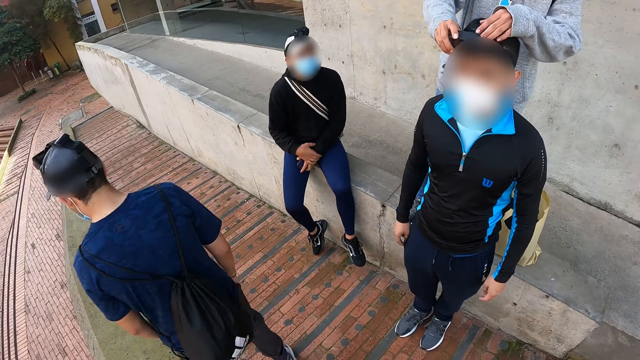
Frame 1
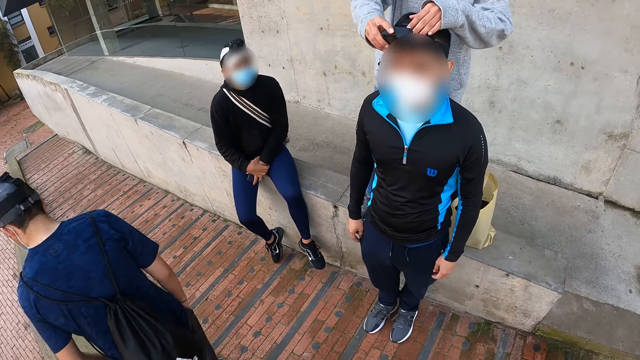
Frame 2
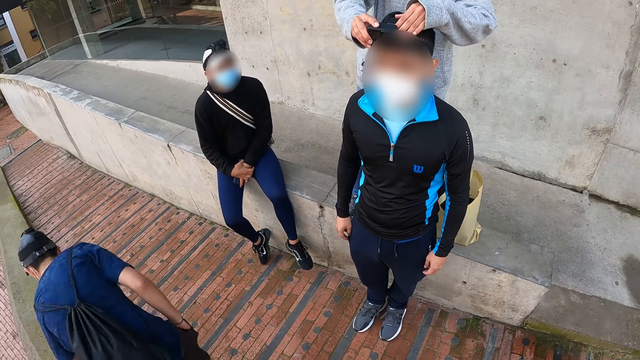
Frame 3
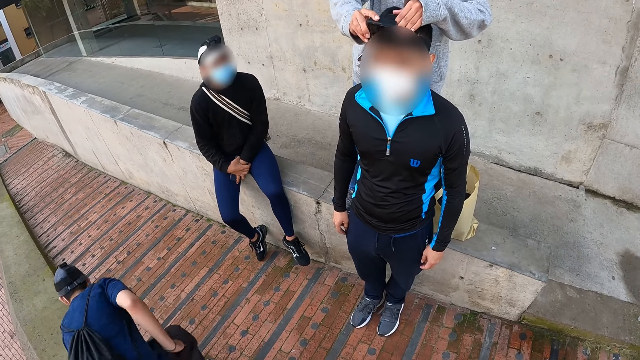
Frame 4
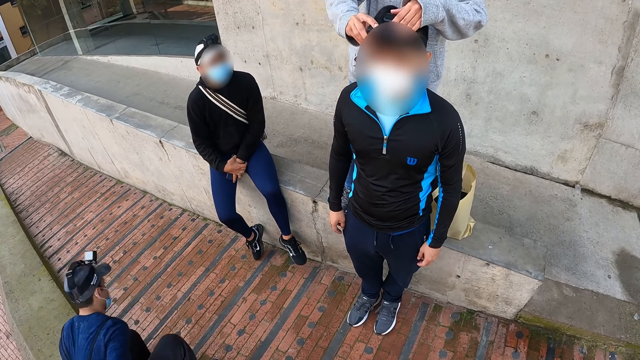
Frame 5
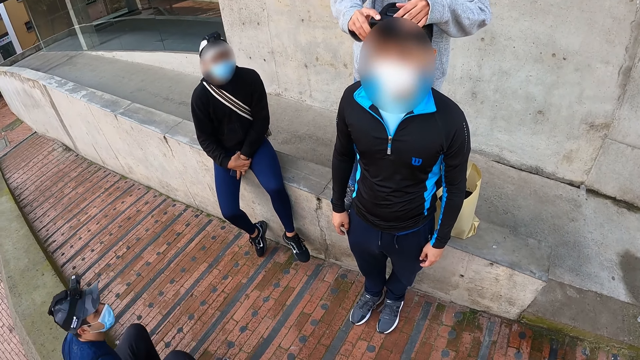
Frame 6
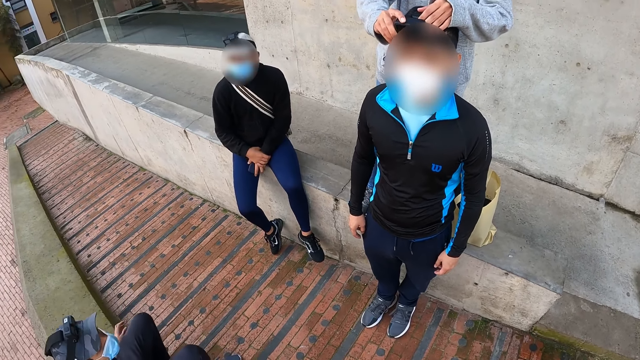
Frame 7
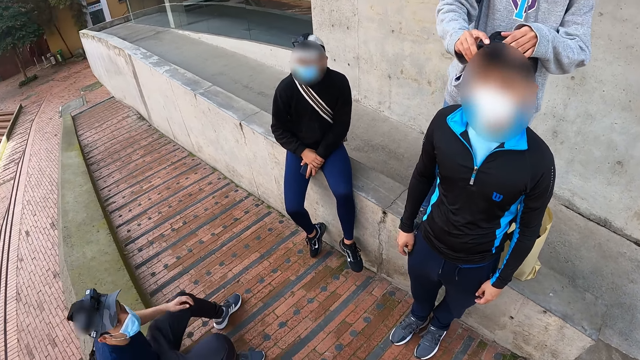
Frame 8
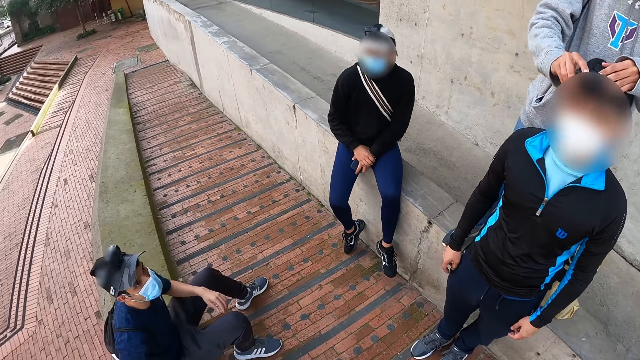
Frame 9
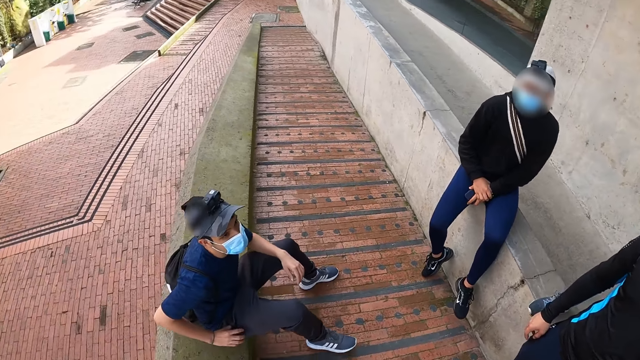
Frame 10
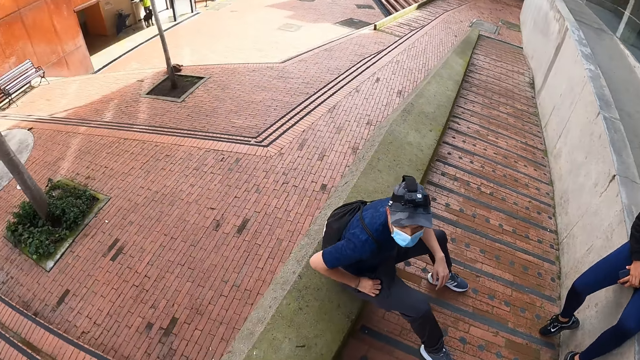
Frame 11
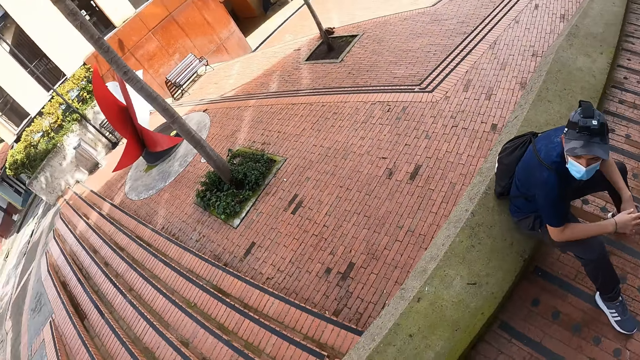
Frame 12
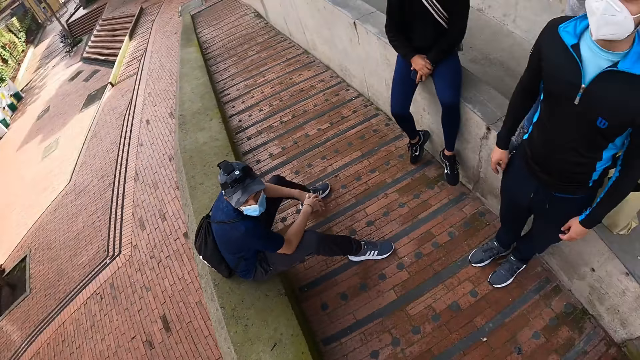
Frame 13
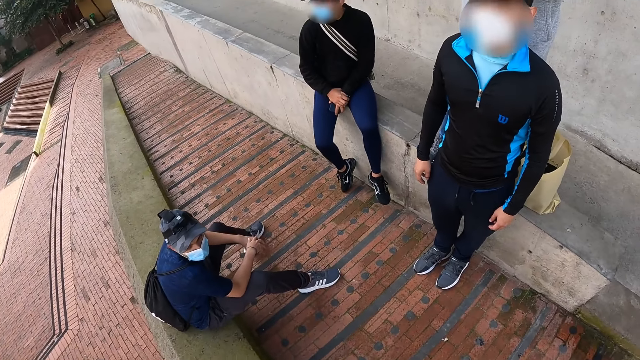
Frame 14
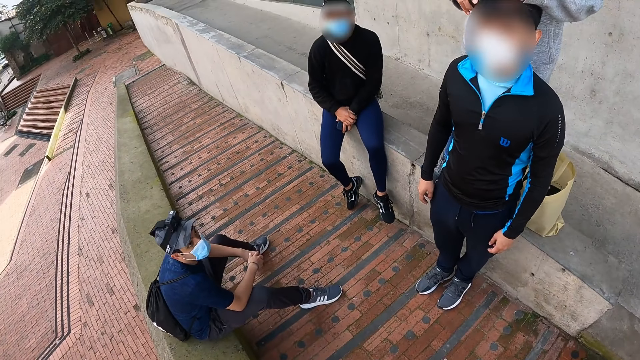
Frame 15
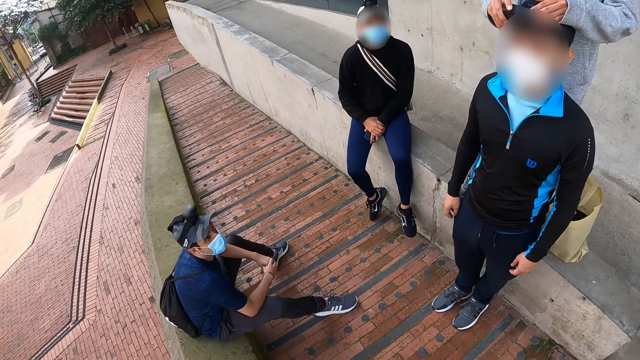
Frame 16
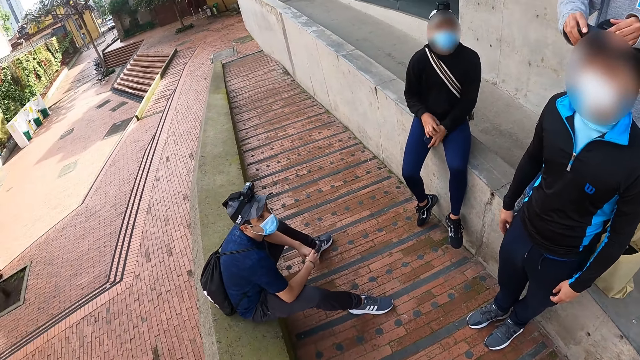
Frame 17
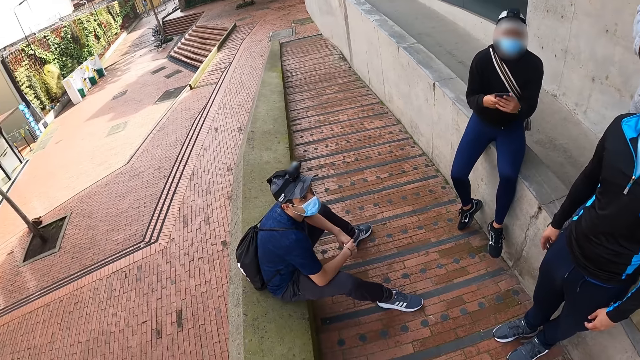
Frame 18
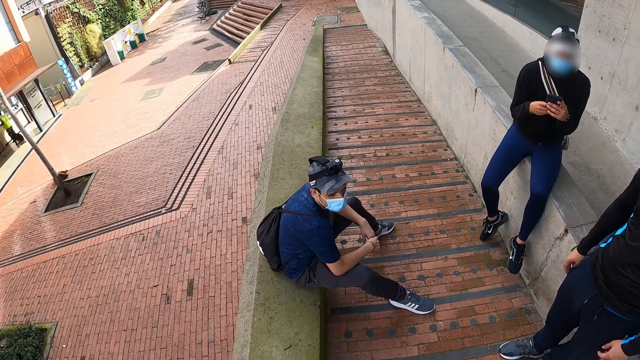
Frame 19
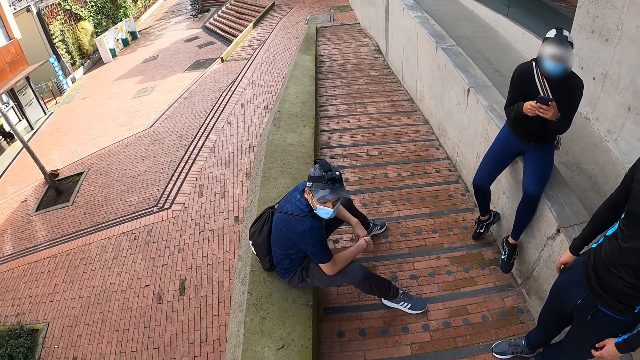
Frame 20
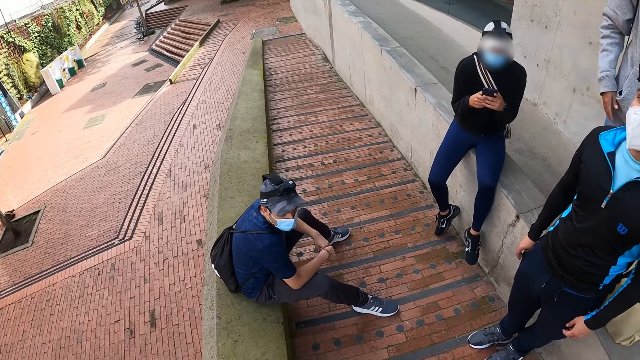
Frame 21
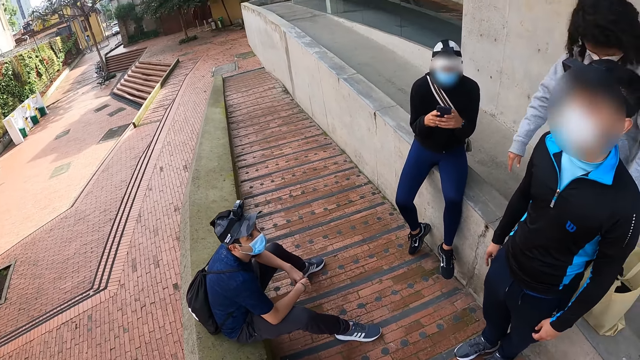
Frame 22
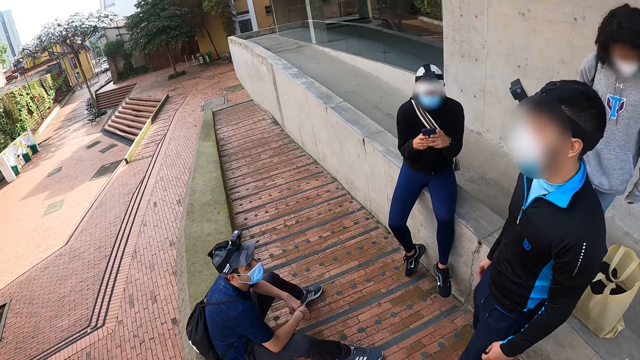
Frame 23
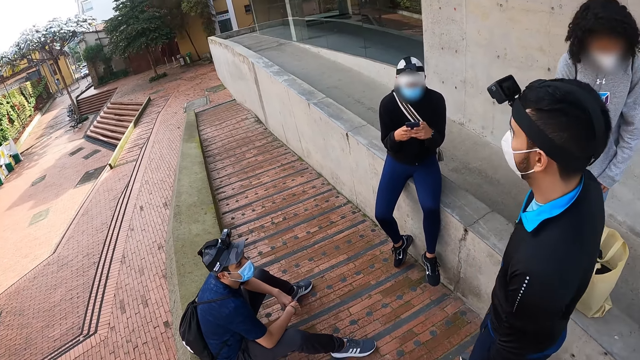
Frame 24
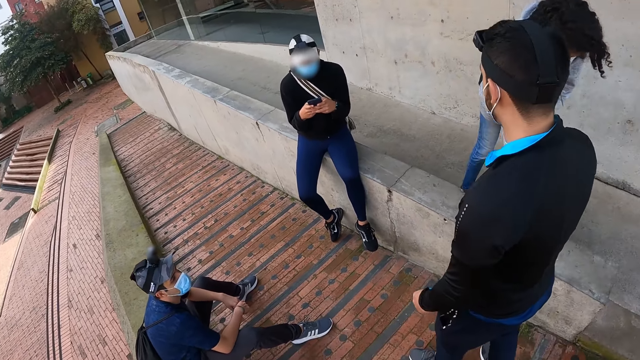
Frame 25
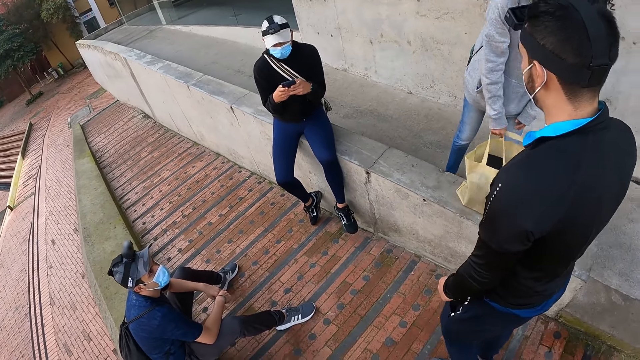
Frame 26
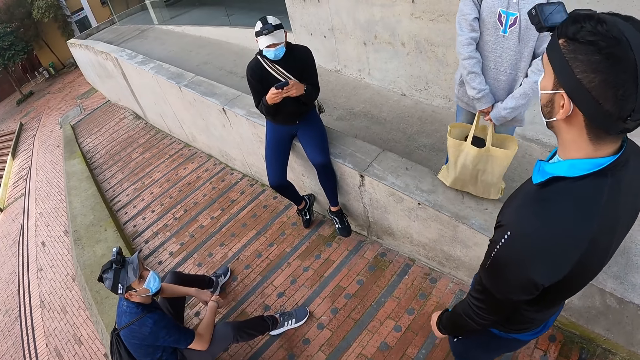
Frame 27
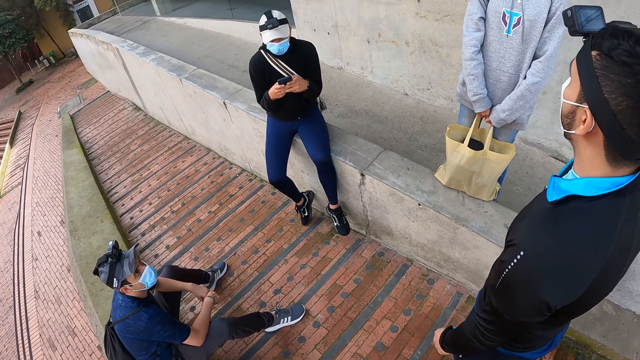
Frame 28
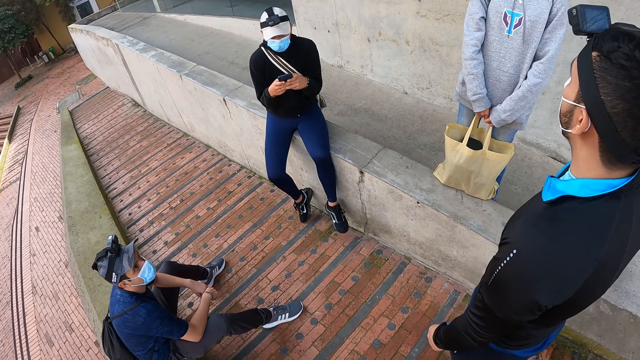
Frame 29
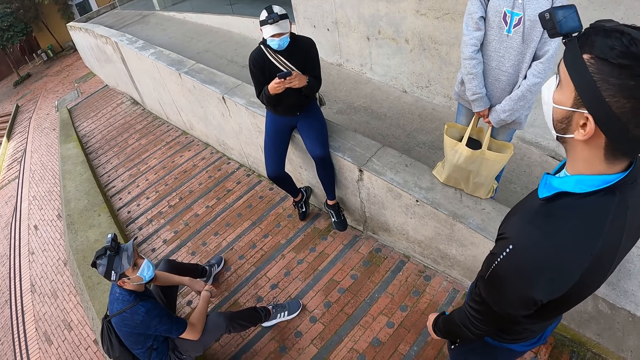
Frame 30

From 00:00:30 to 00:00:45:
A woman adjusts the camera on a man's head. Another man sits on a concrete block by the pavement. Another man operates a phone with both hands. The woman steps down from the concrete block by the pavement. The woman picks up a container bag on the concrete block with her right hand. She holds the container bag with both hands.

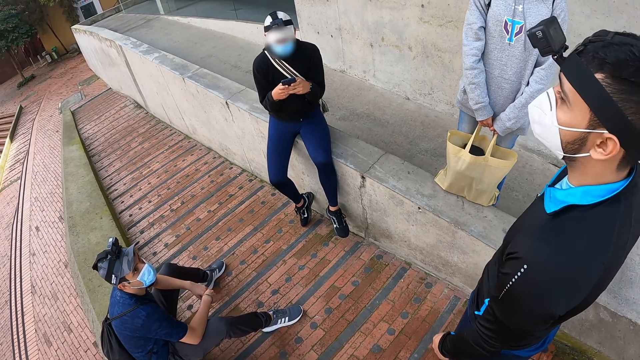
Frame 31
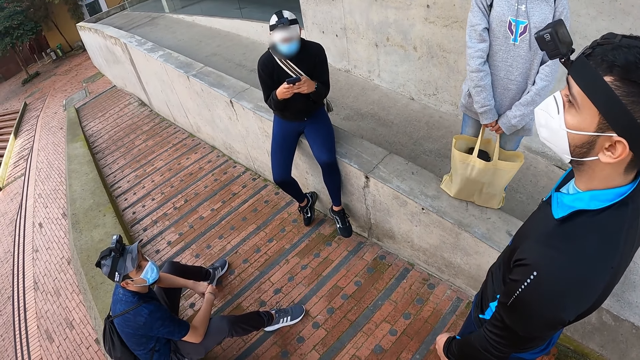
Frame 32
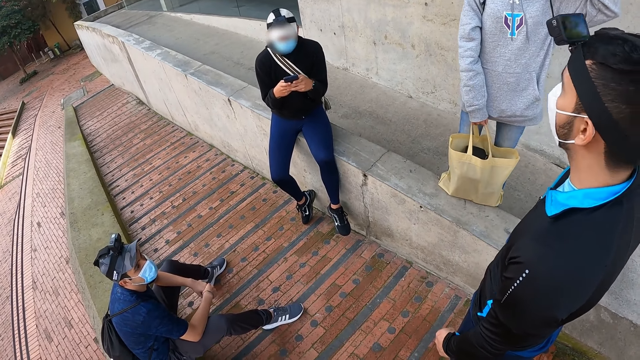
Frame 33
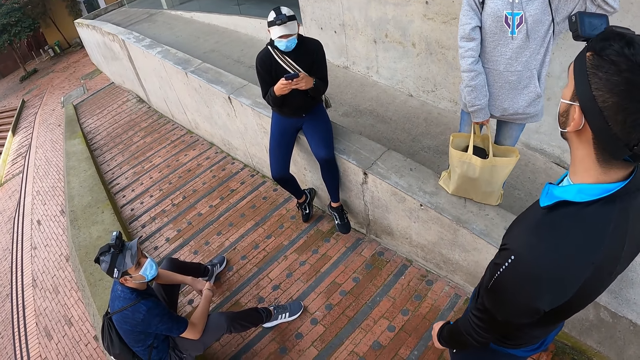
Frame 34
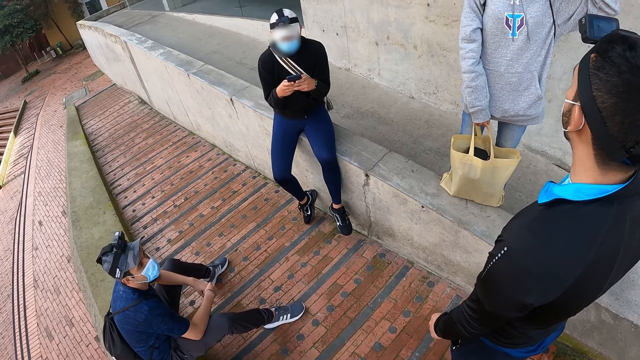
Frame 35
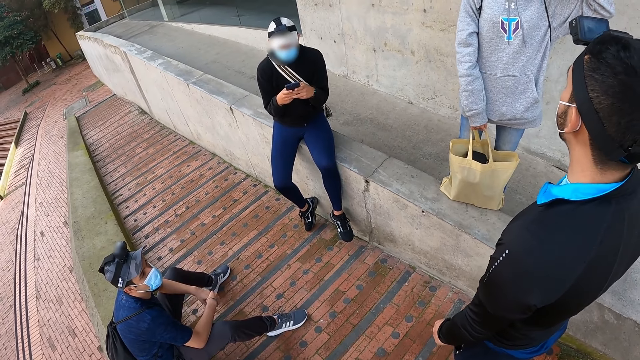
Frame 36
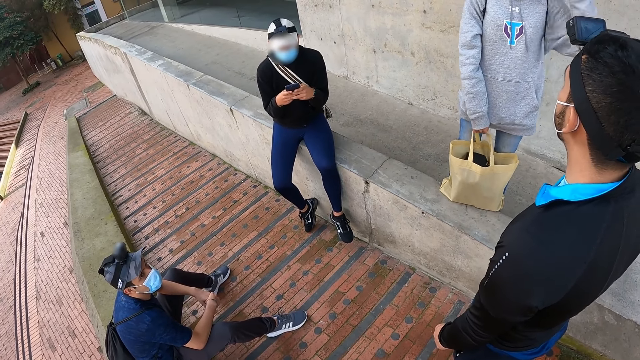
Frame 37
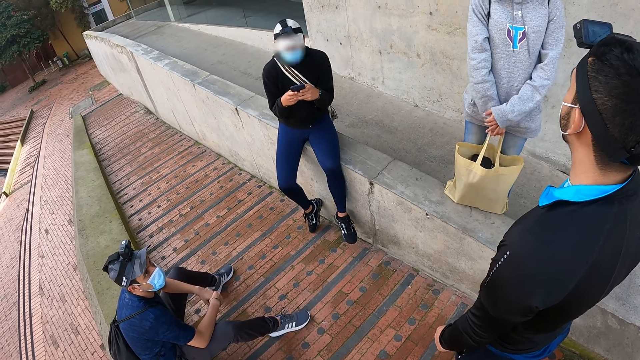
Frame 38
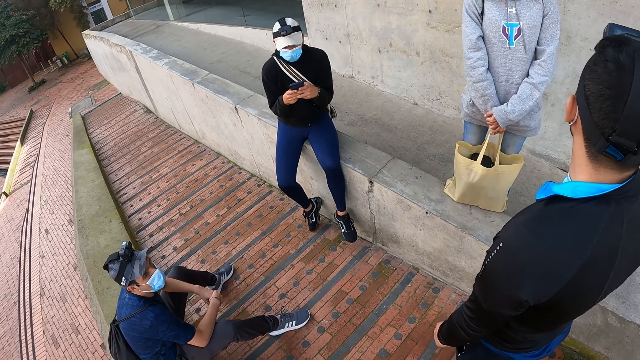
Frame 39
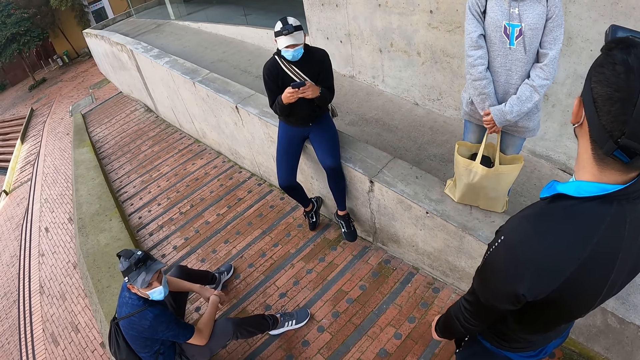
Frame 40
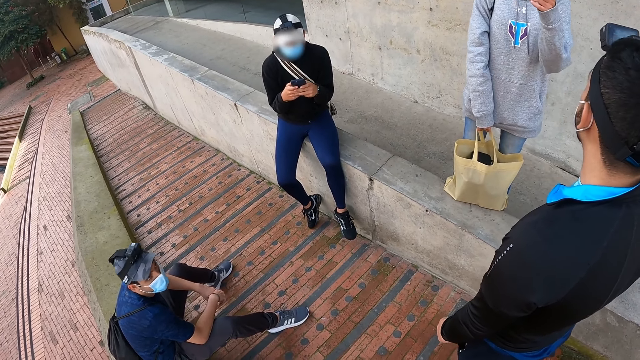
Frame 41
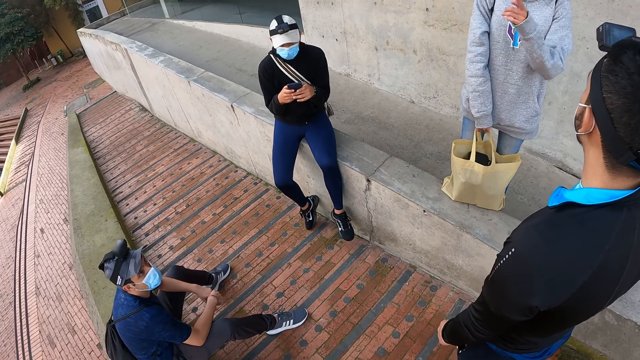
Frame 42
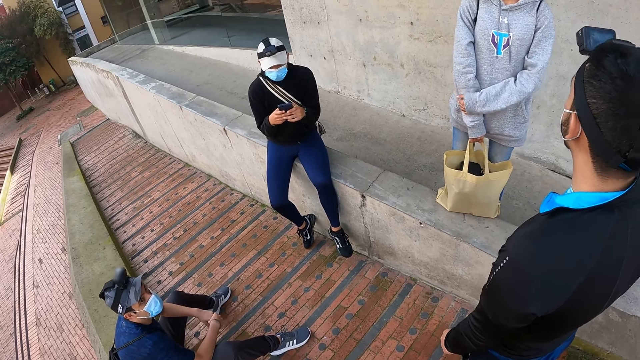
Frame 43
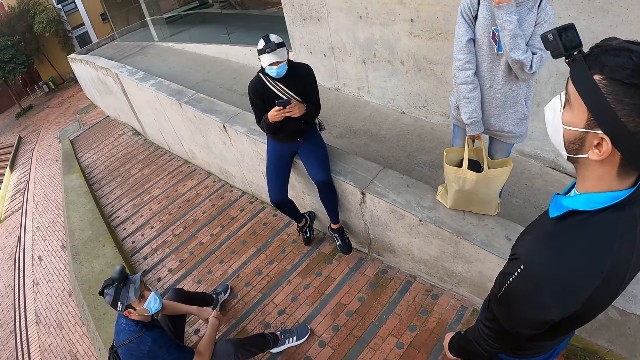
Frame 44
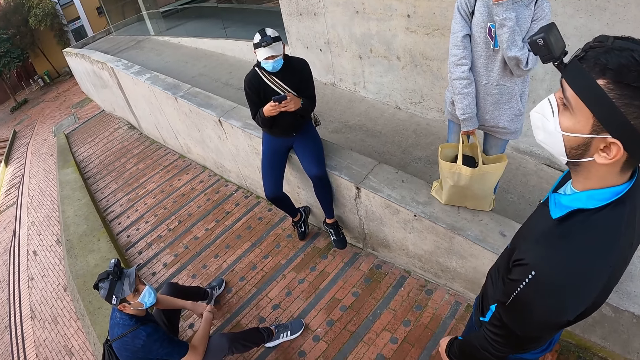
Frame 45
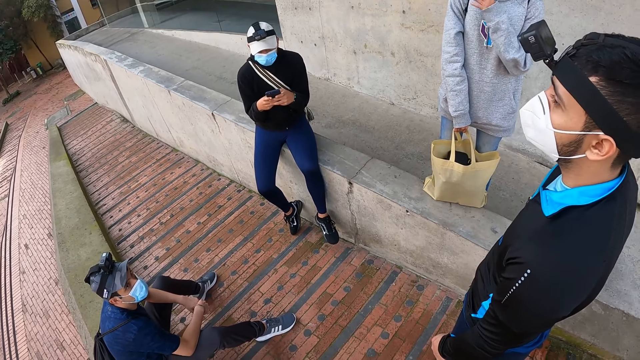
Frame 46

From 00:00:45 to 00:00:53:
A woman touches her head with her left hand. She places her left hand on her right hand. The woman interacts with the camera wearer and a man.
